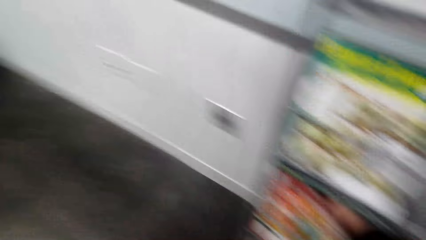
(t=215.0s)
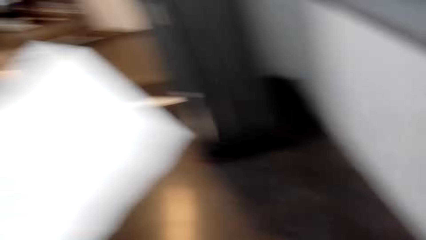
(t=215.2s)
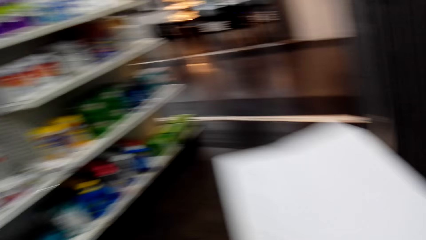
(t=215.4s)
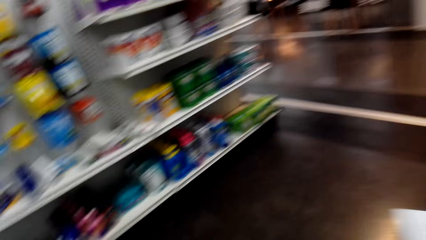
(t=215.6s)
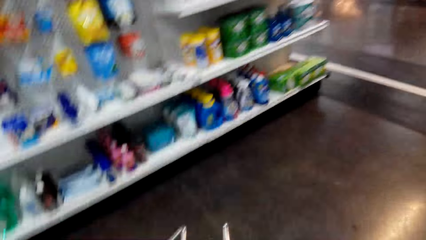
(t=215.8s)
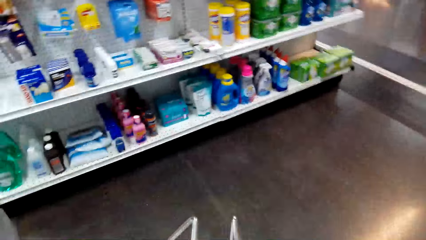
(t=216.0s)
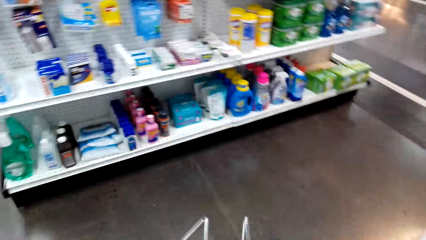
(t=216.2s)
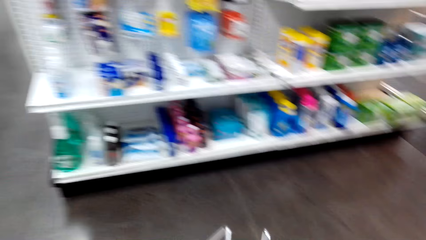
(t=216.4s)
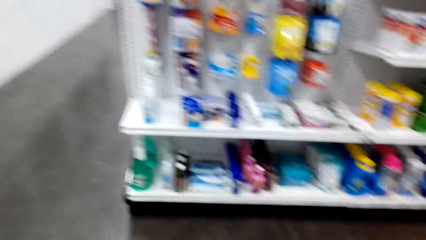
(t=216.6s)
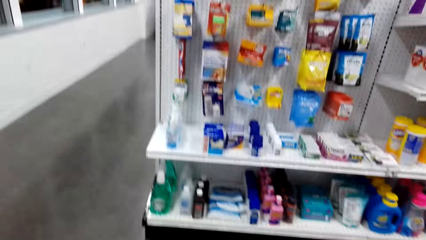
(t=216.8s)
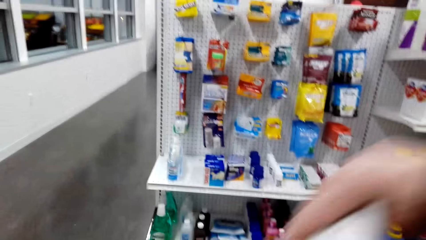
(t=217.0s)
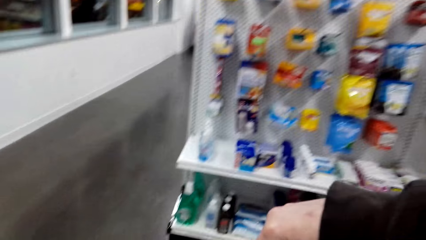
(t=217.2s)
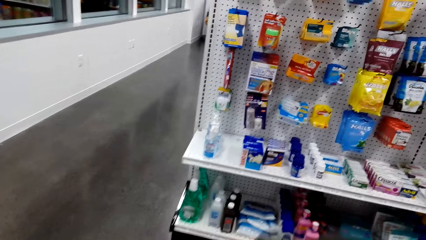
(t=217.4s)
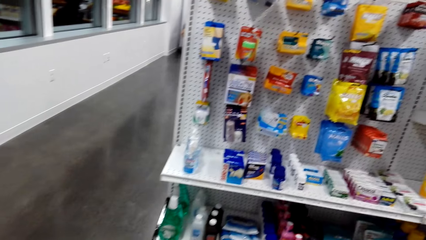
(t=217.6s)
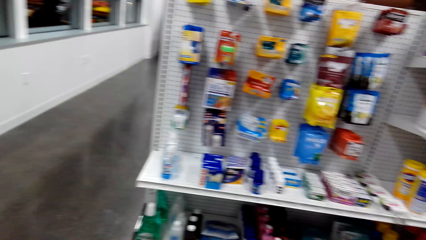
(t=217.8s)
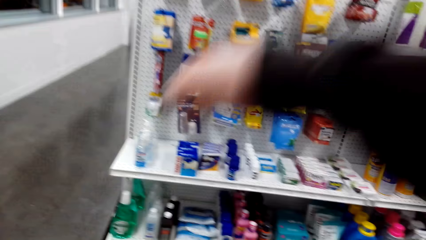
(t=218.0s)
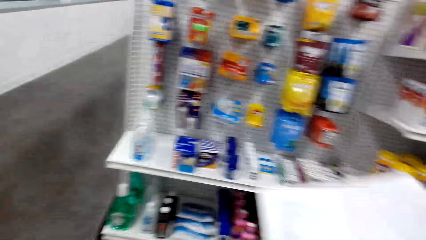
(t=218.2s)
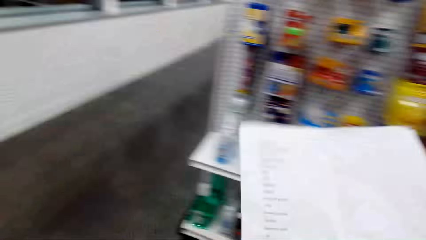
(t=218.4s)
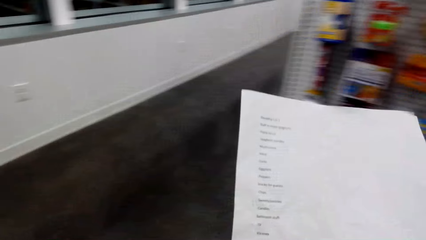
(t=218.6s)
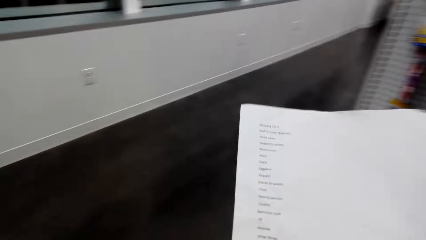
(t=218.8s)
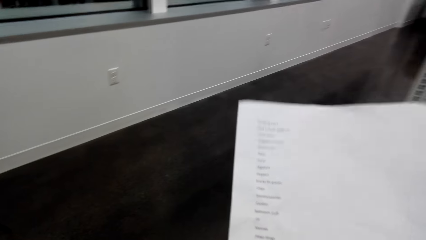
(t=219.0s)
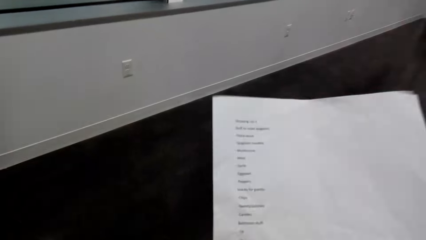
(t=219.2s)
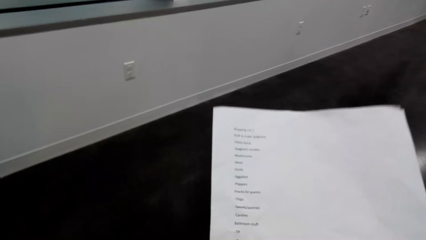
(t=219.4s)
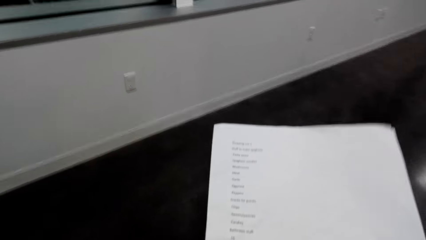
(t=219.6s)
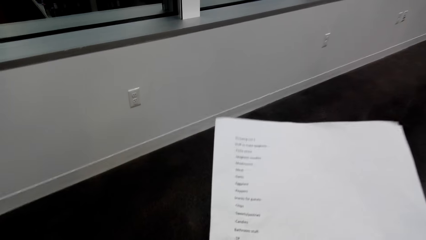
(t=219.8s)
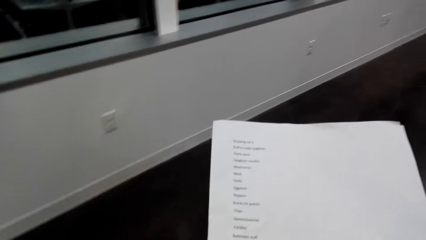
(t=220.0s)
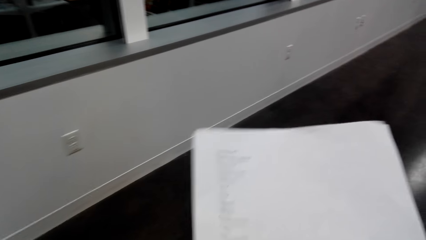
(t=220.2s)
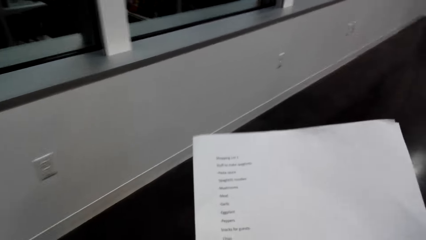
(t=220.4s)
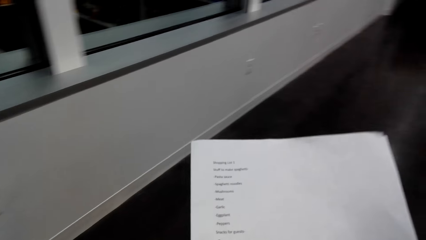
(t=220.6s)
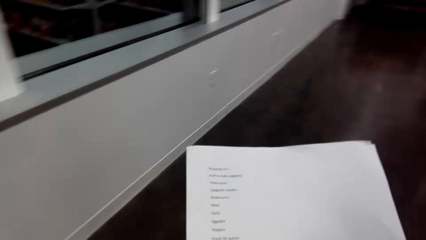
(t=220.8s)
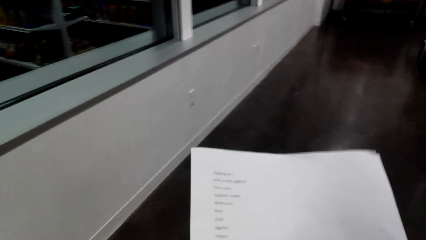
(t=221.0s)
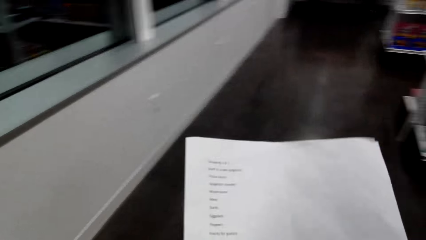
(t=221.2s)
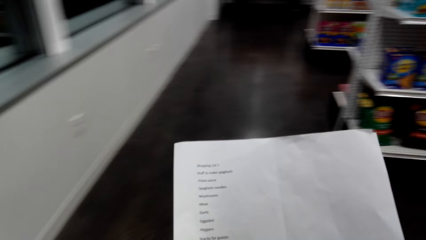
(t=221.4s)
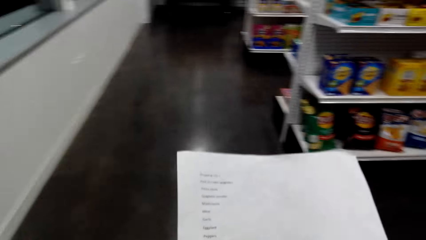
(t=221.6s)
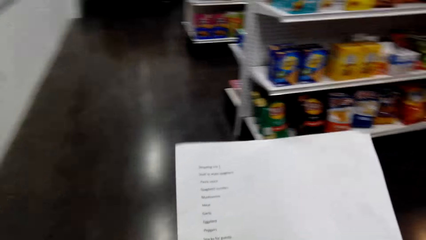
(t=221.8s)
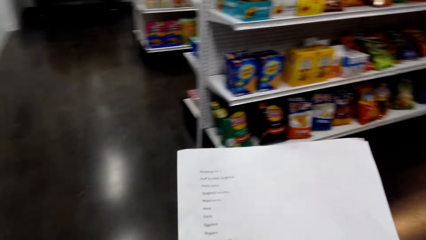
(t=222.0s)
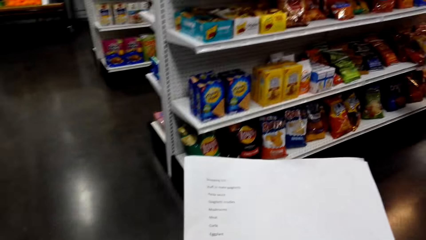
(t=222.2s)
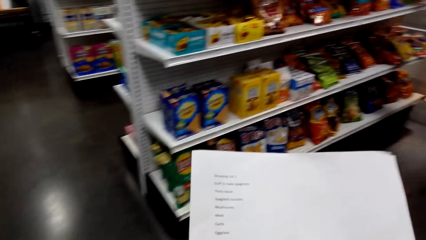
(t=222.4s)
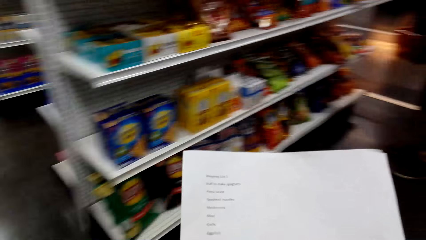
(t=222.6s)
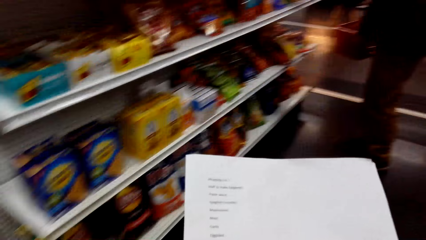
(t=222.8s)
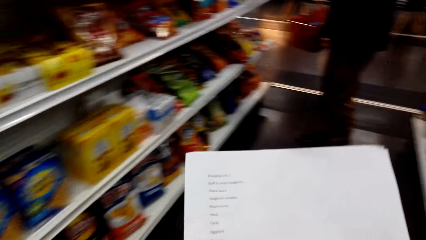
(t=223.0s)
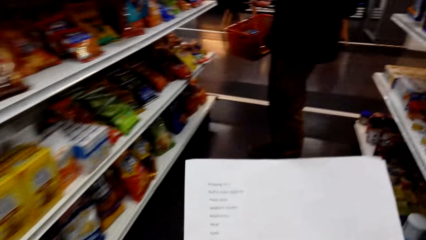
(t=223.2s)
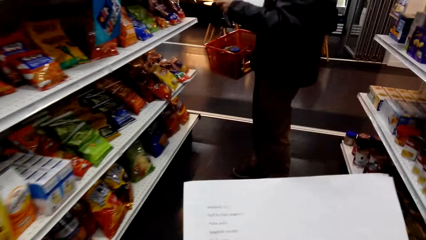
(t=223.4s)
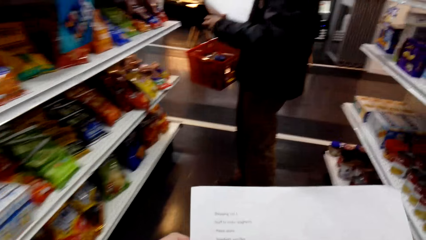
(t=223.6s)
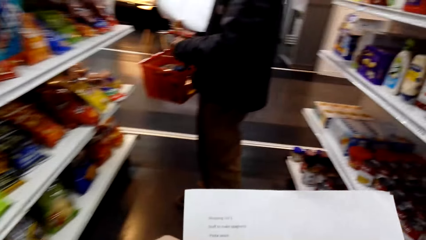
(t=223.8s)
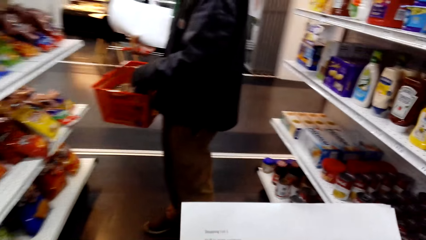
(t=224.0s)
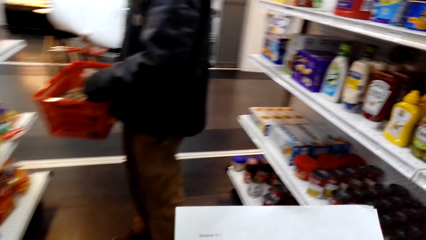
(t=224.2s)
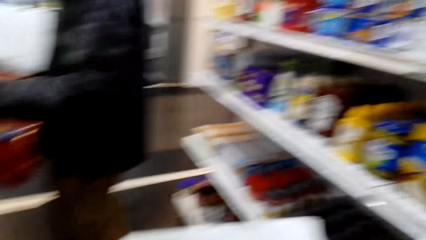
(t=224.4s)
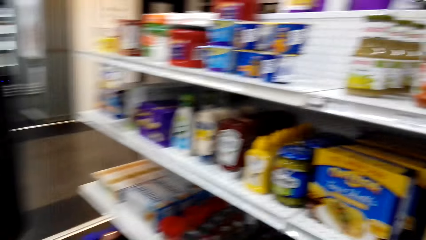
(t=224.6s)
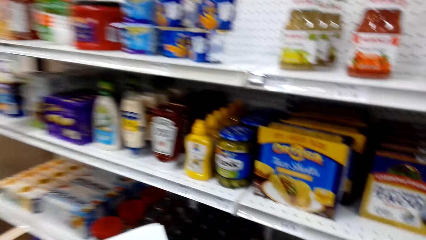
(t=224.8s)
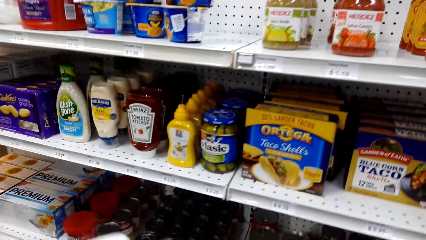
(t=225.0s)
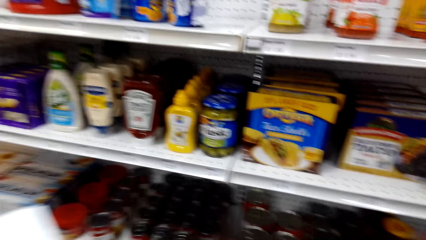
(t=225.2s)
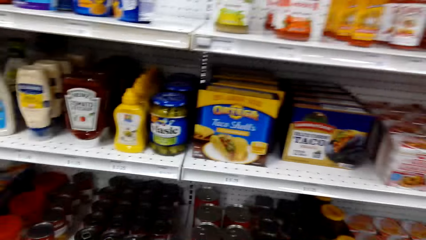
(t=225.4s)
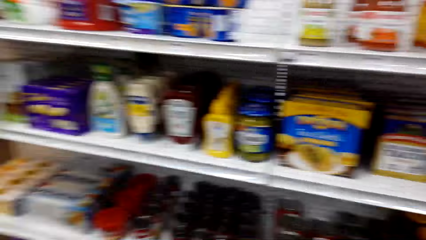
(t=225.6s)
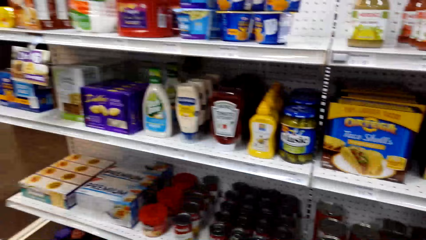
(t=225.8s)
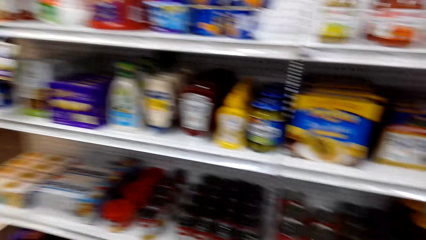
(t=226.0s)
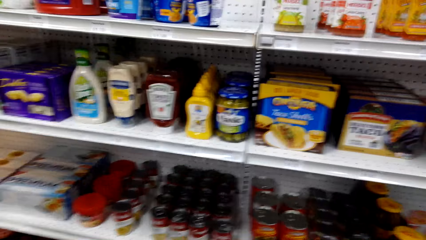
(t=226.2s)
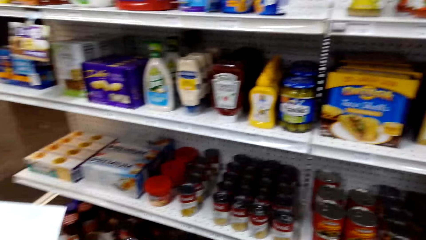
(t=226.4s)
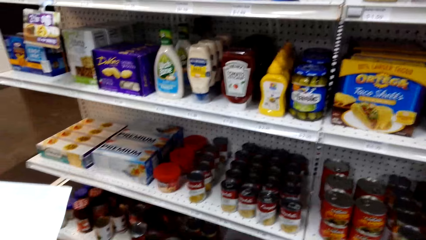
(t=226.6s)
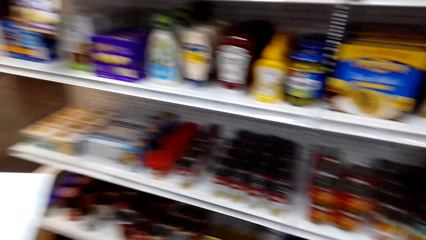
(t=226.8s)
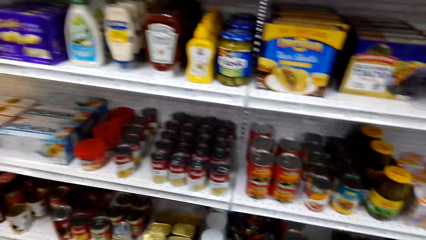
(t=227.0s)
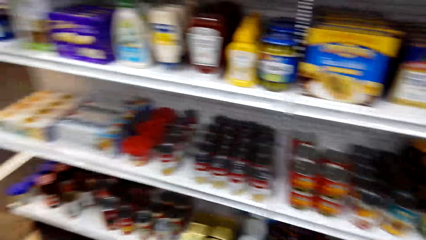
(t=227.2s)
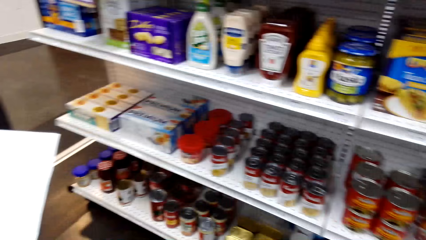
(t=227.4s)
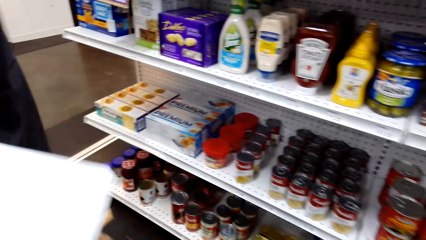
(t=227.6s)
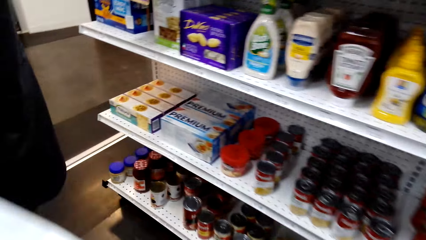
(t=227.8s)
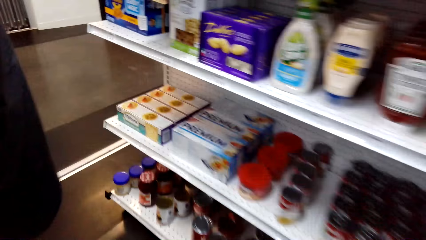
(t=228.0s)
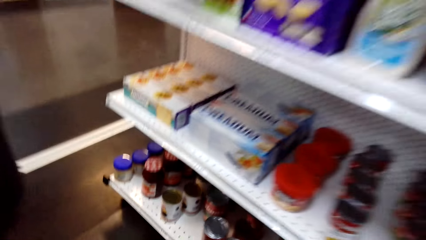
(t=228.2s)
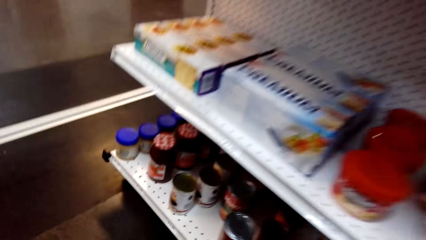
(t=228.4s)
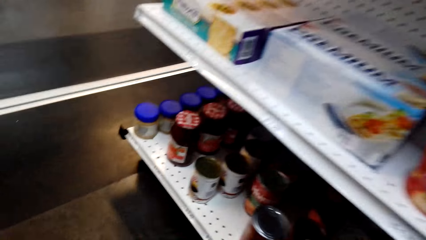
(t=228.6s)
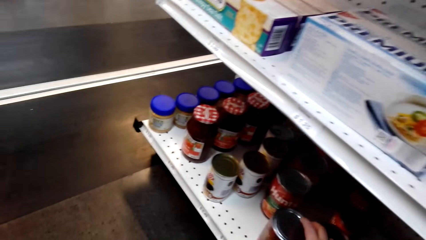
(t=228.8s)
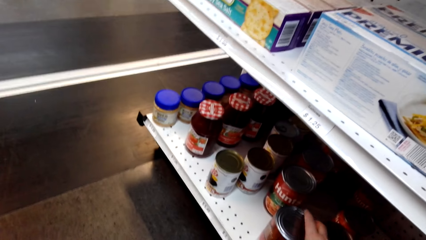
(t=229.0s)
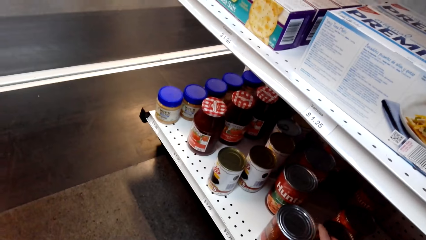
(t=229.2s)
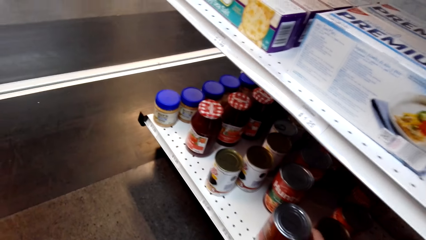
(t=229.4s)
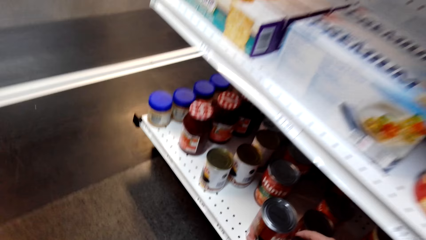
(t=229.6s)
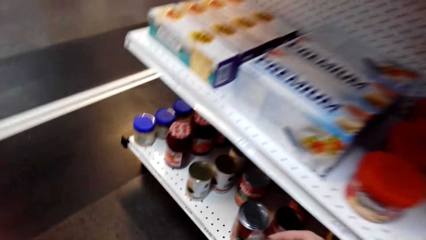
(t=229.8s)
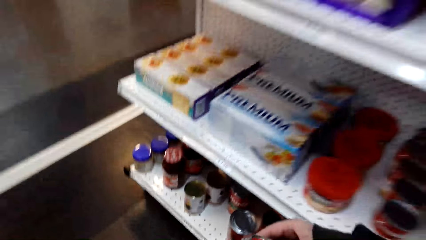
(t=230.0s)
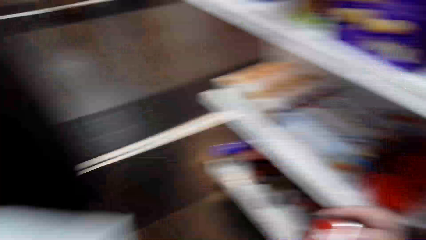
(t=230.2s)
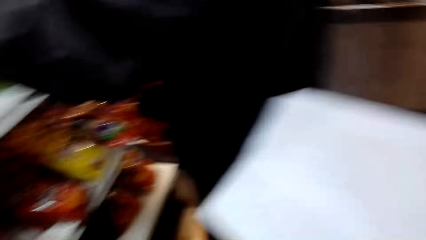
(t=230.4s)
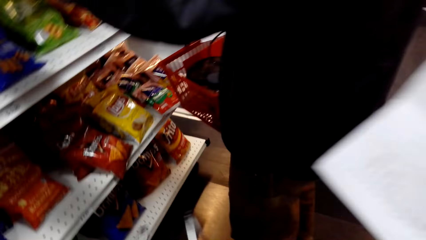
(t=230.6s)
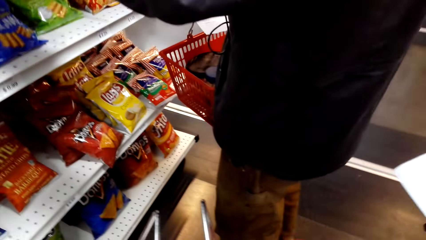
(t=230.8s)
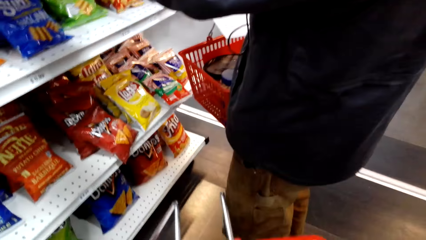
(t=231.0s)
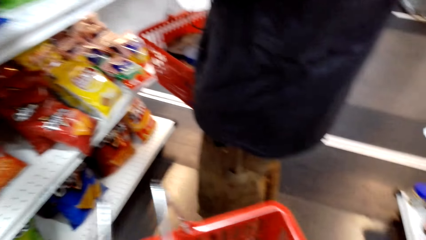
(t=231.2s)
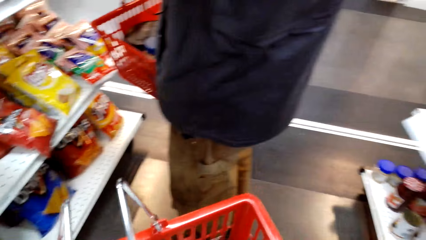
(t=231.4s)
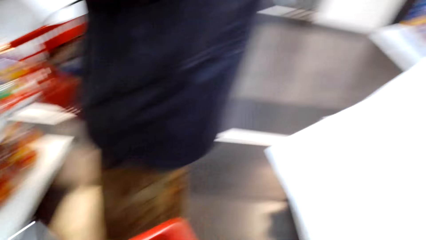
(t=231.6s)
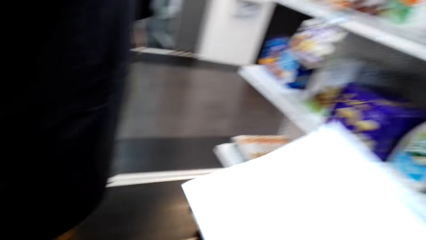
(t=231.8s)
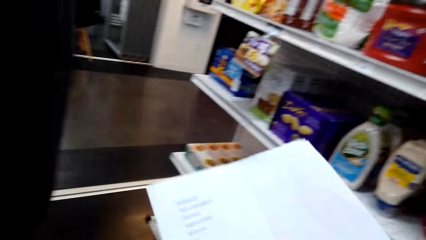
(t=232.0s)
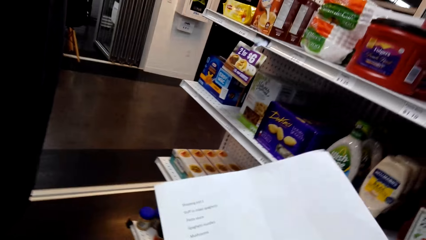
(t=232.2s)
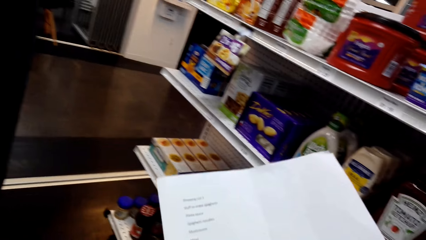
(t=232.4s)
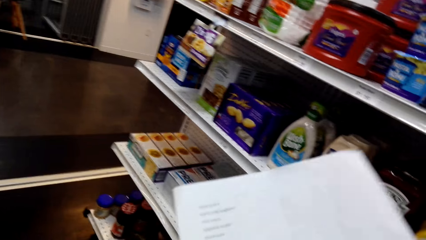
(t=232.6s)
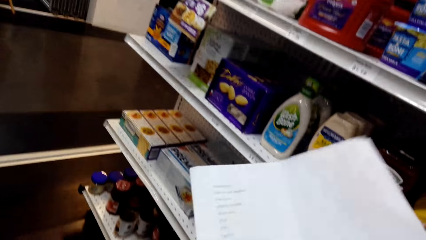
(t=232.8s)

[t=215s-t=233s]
The camera wearer packs the magazine in the basket. They look at the piece of paper. They walk around the room. They look at the shelves. They pick up an item.
